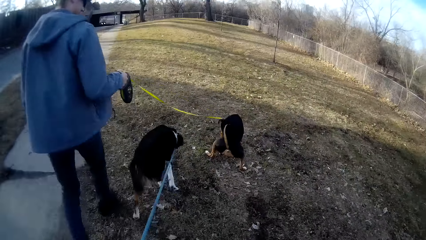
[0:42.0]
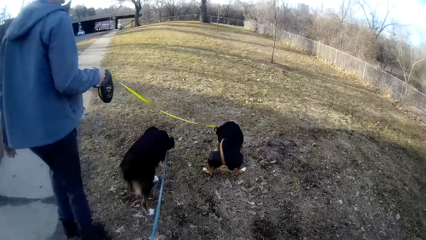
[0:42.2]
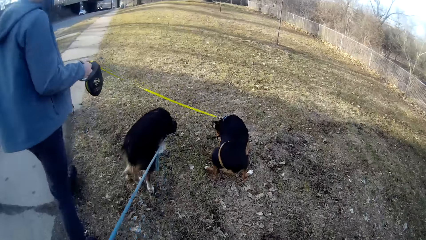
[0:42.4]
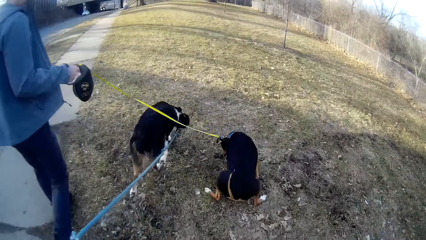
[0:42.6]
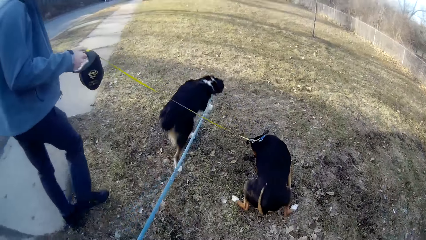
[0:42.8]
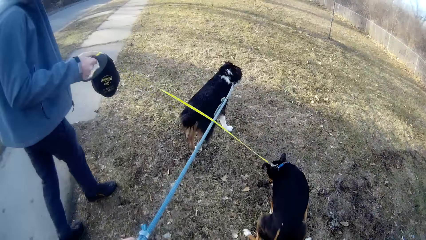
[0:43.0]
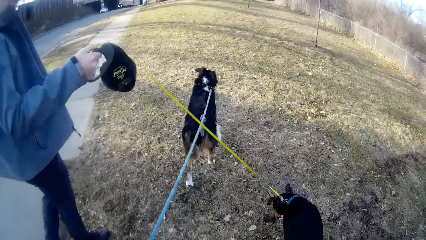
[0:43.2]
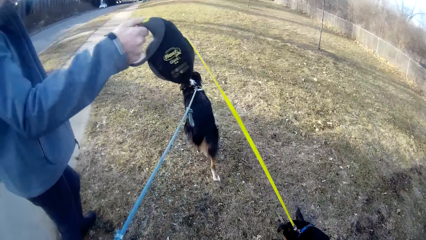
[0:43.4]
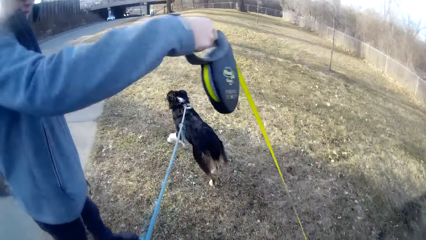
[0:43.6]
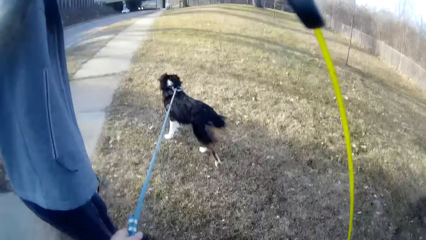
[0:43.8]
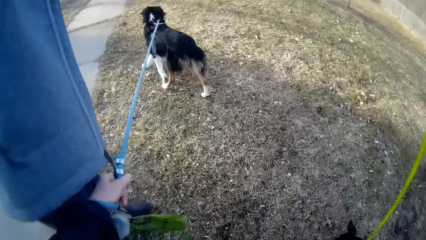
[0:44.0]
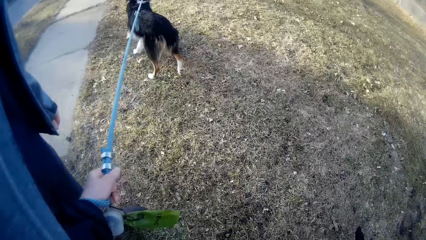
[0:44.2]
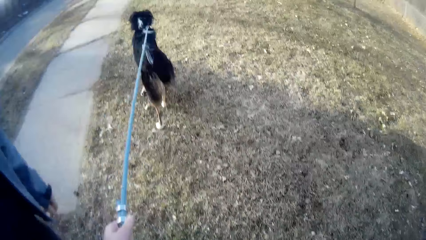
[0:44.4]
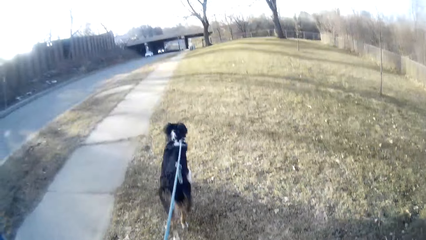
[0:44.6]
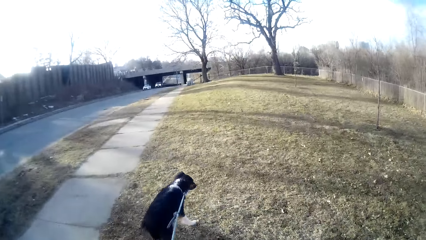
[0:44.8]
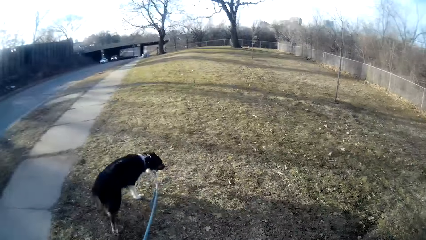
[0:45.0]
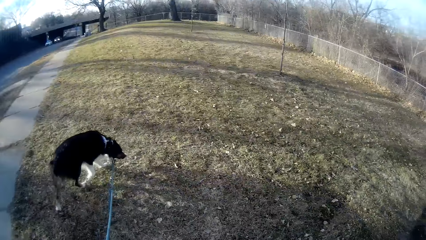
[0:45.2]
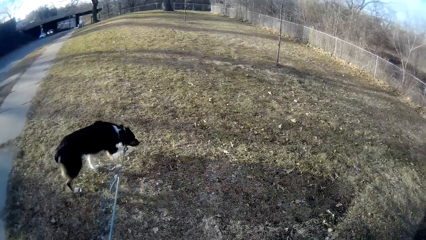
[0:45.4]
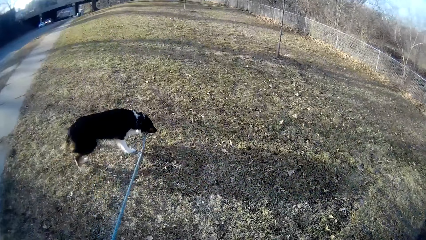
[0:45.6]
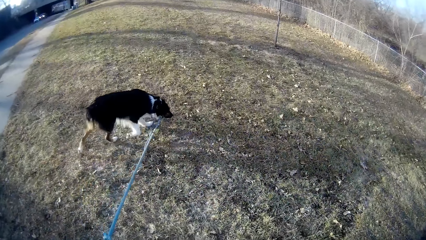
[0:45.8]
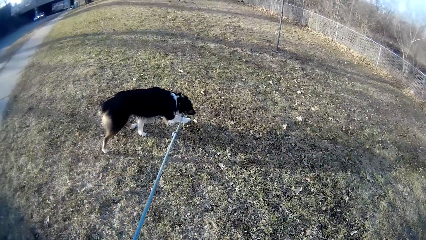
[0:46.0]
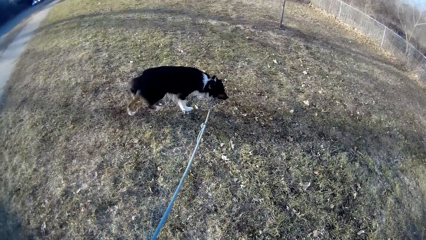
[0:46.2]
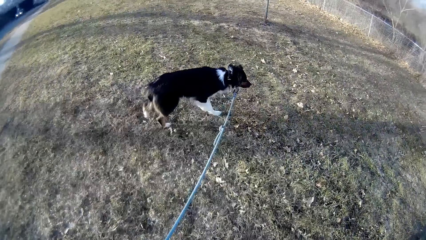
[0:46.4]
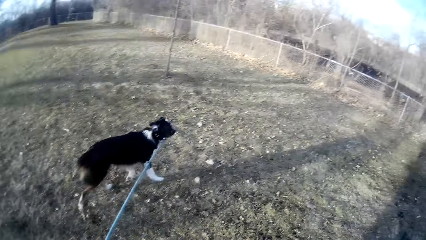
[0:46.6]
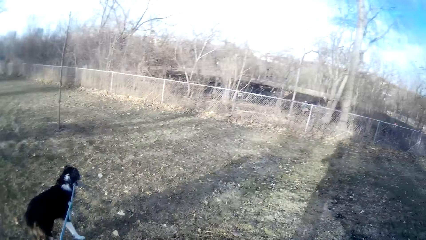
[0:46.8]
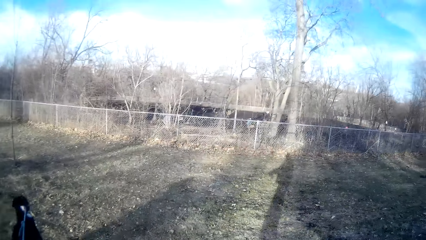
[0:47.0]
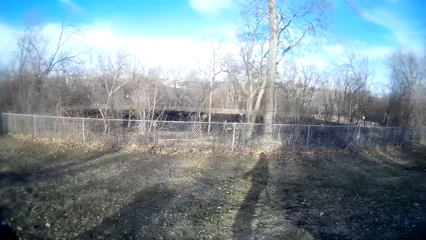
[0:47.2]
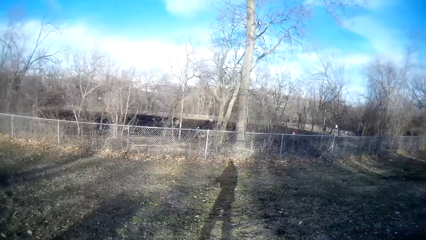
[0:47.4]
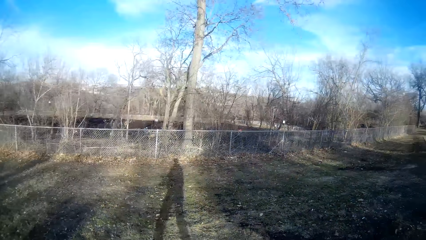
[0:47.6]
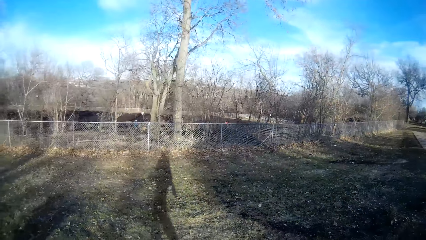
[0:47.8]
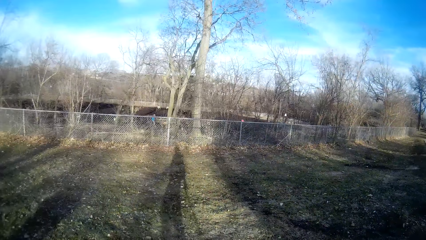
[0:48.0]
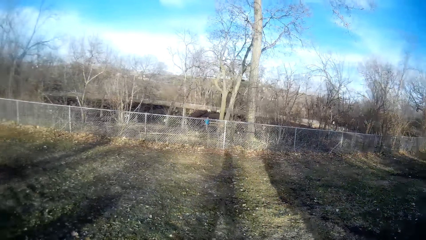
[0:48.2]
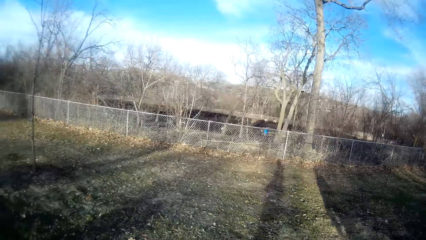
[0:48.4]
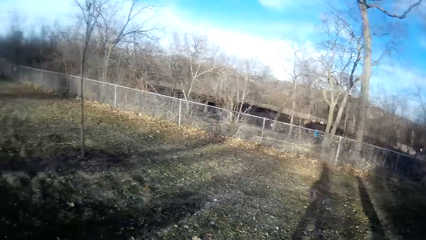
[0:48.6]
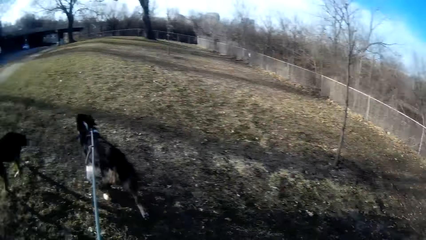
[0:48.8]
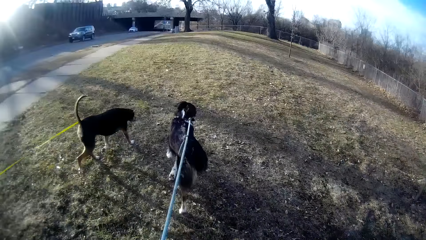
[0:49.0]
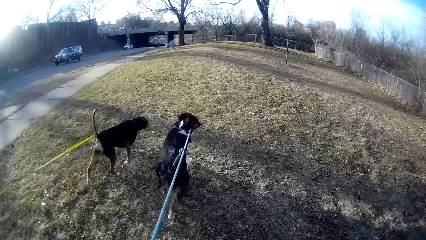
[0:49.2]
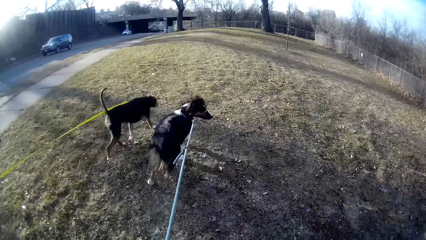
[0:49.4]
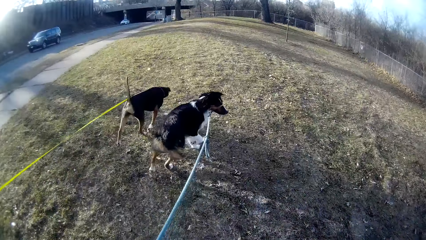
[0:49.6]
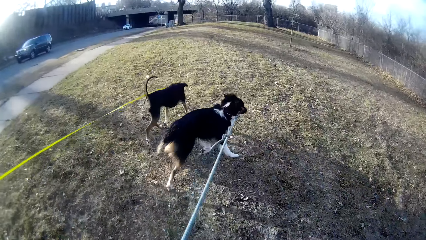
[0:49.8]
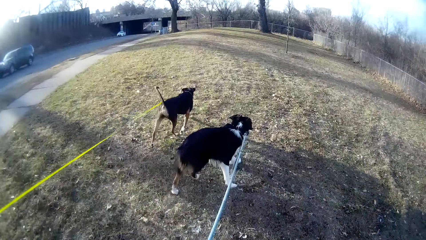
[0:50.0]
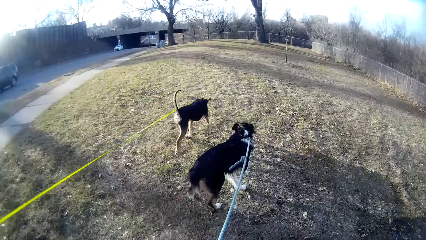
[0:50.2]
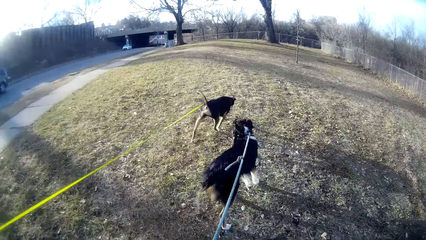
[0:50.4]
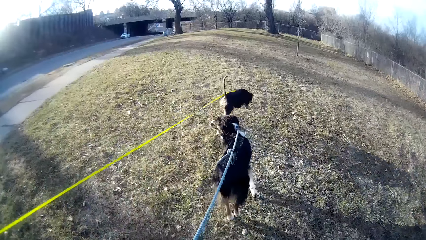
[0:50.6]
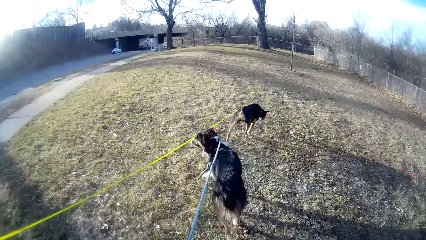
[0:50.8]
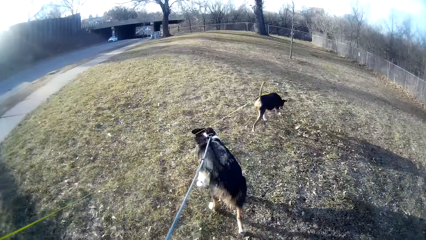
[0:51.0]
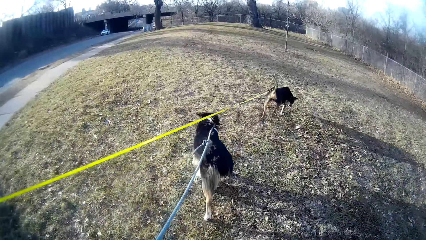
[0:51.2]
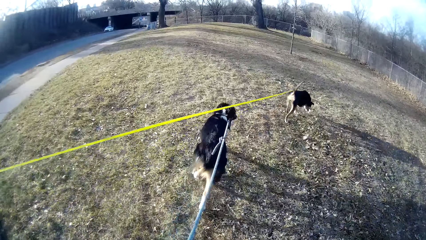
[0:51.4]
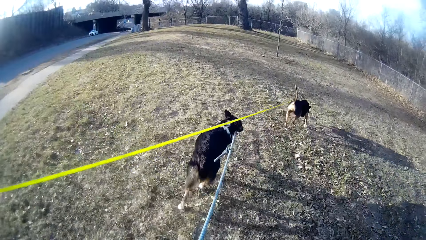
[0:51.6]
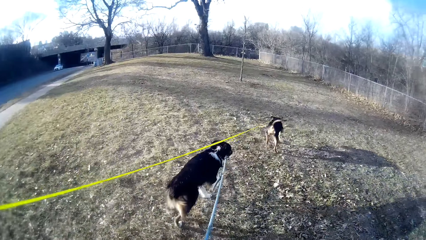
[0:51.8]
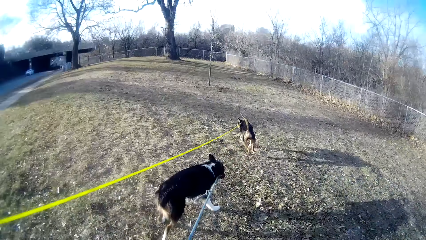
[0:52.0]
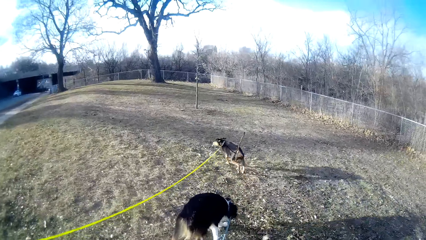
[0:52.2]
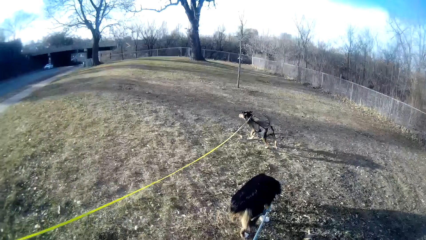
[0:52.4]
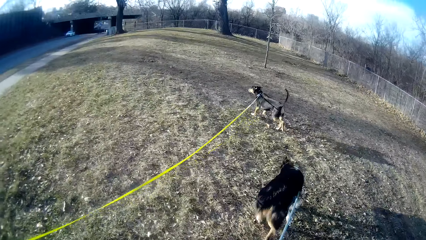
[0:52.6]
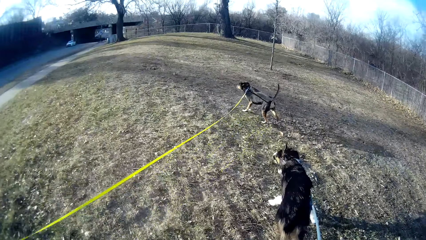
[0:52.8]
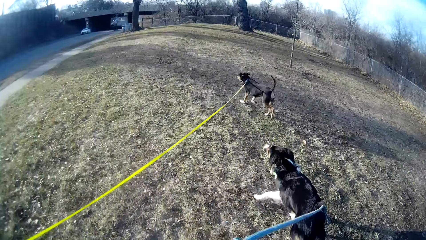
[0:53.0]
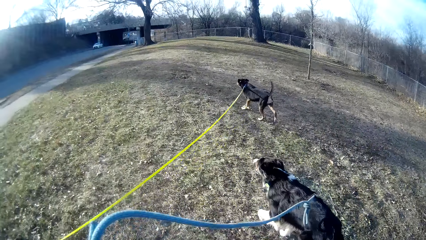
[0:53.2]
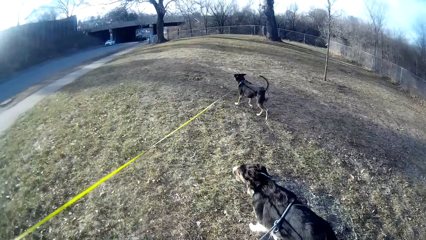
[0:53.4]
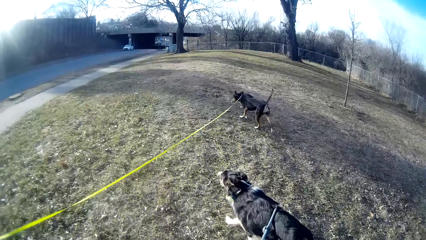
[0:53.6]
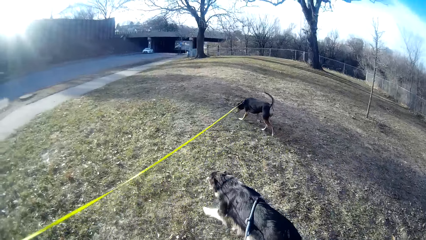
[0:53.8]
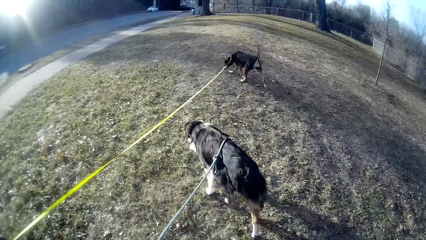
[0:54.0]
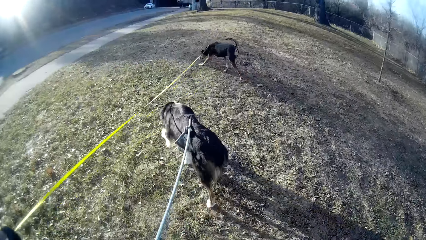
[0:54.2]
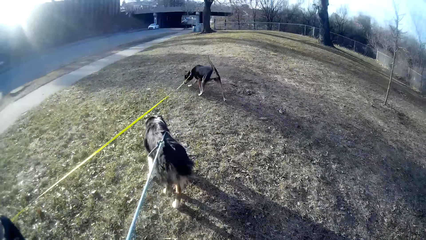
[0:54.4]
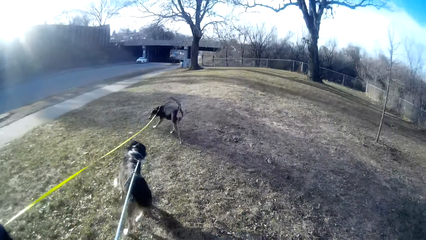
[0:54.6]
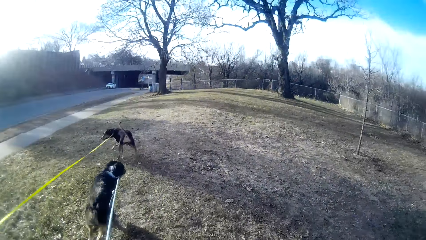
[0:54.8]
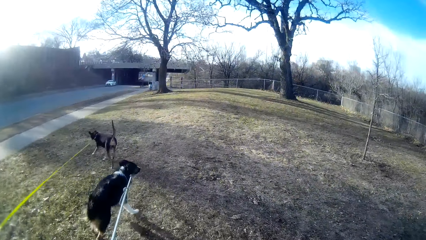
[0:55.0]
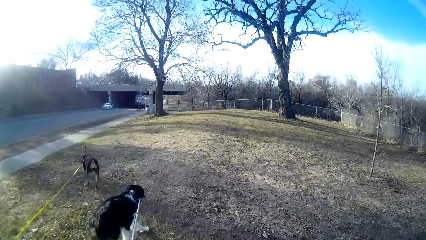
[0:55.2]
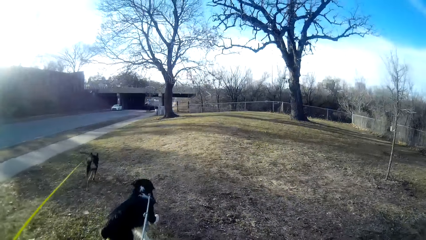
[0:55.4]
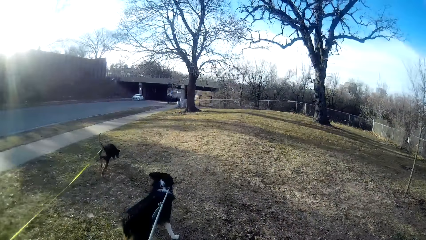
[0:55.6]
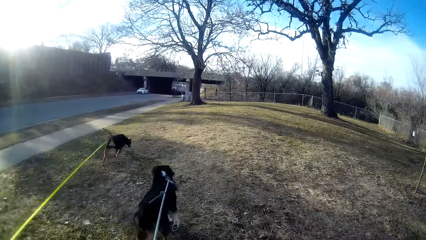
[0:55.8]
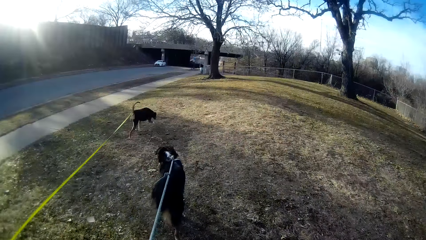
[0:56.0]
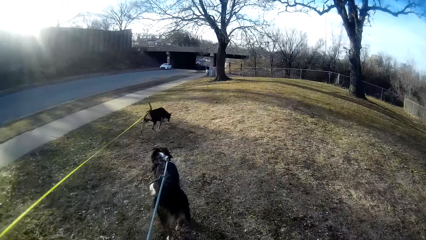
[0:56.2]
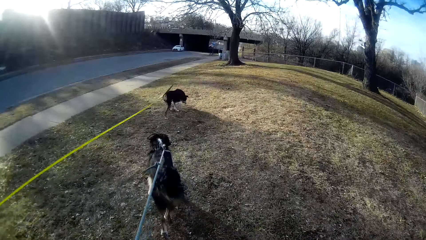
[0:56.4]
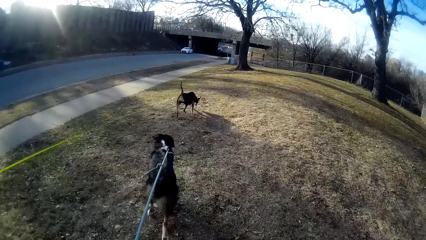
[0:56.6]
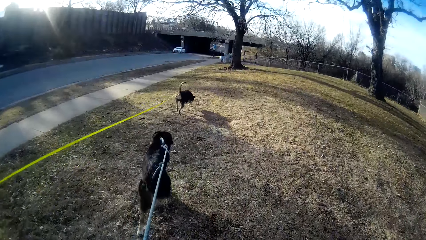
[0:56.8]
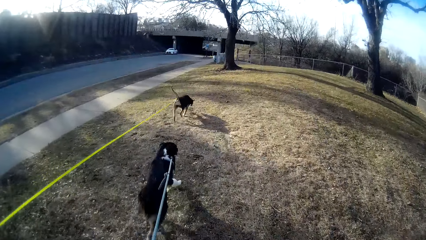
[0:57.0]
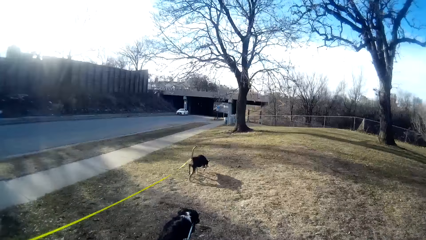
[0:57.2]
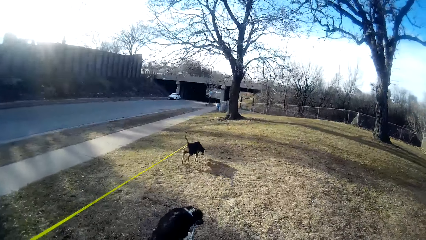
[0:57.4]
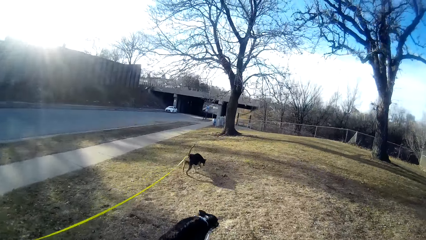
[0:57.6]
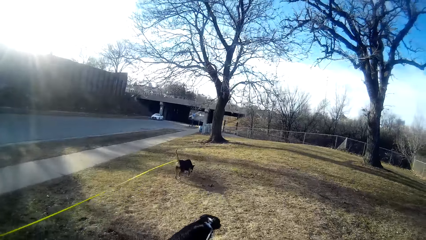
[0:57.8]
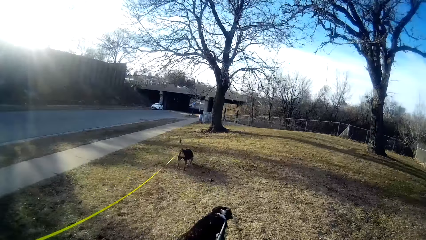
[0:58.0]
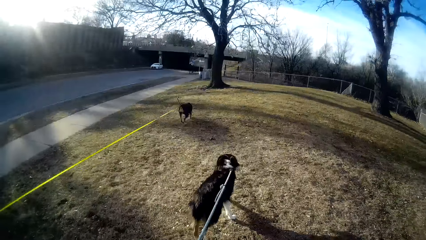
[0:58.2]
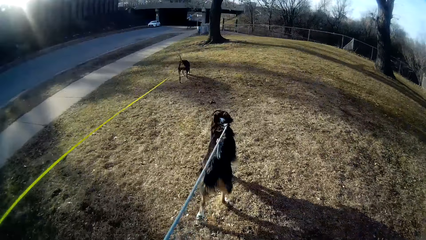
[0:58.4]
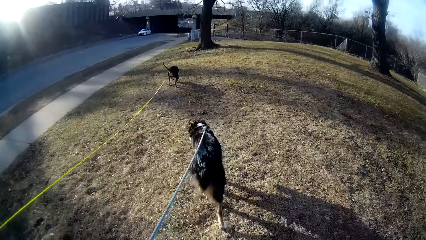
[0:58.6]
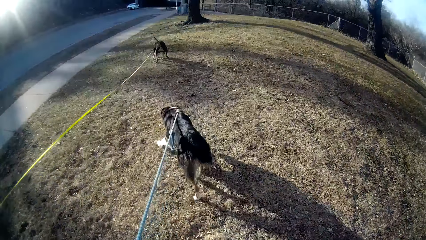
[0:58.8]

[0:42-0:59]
The dog urinates on the ground. The camera wearer looks at the dogs. The camera wearer and the man walk towards the field.
